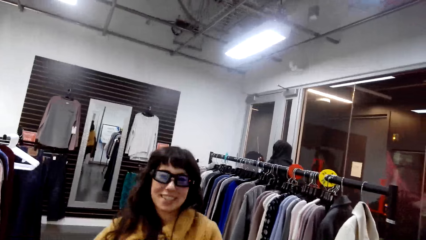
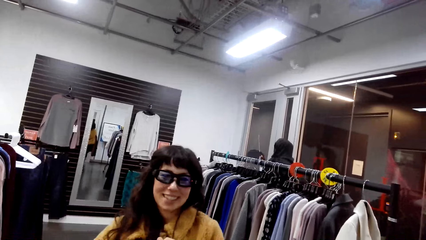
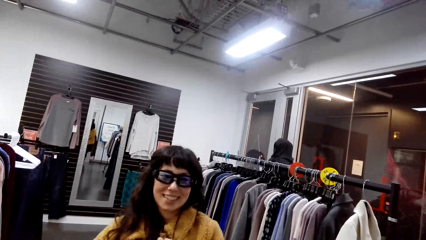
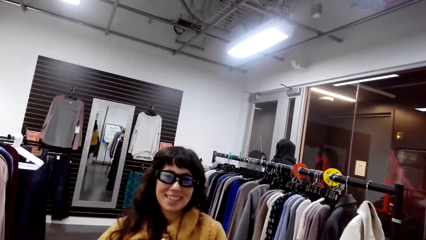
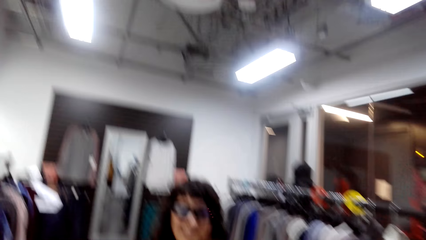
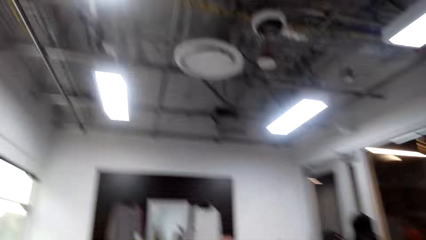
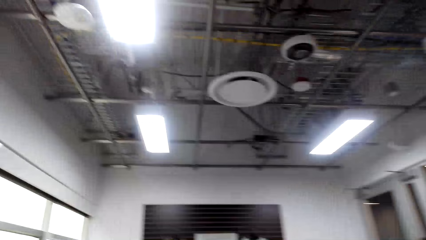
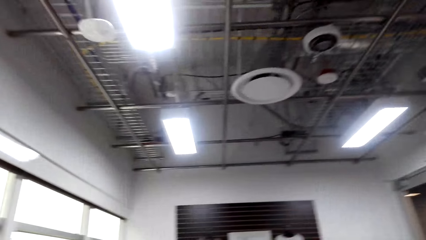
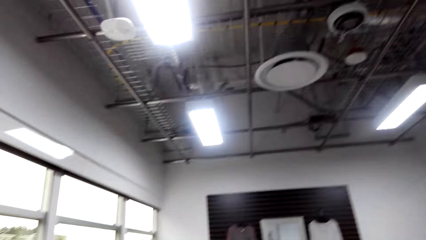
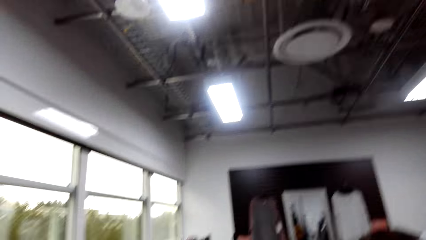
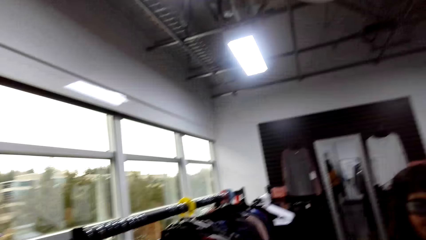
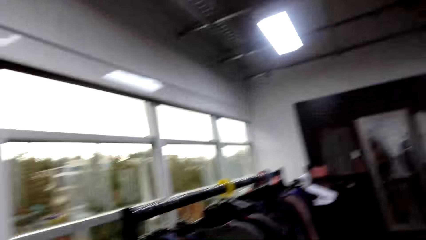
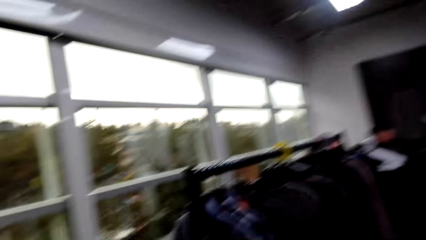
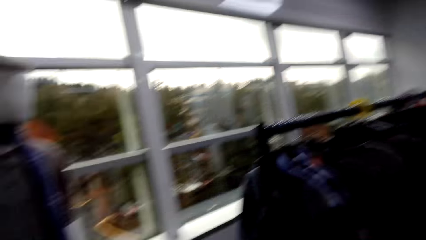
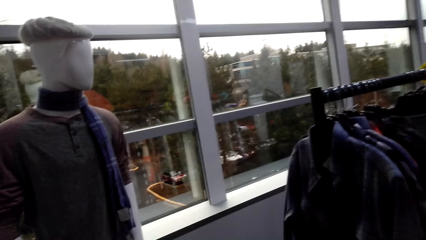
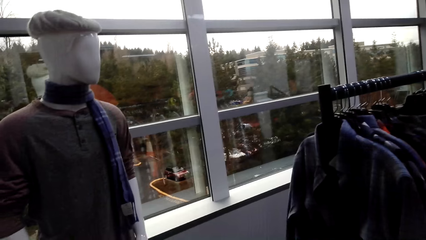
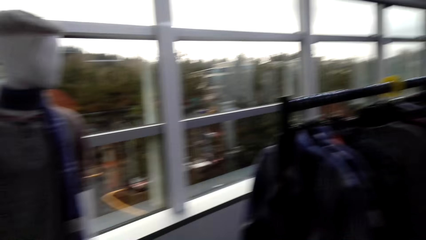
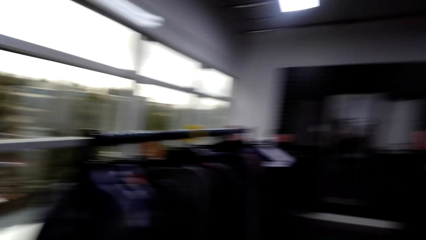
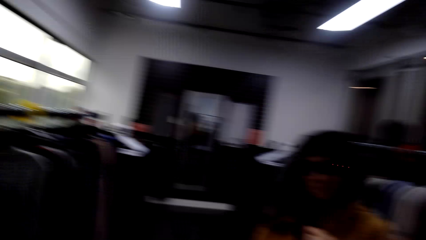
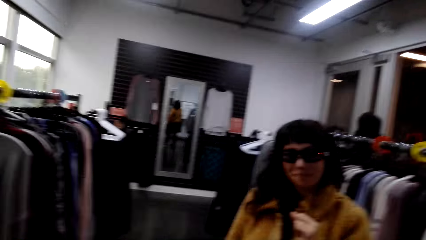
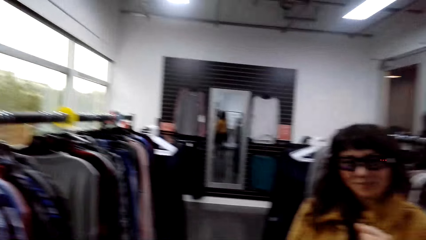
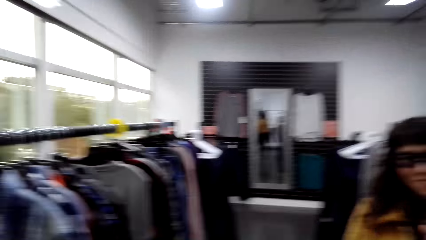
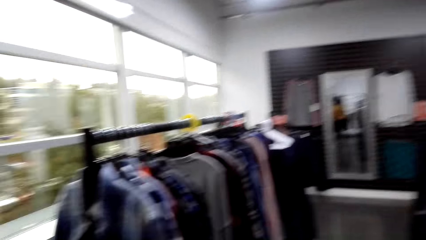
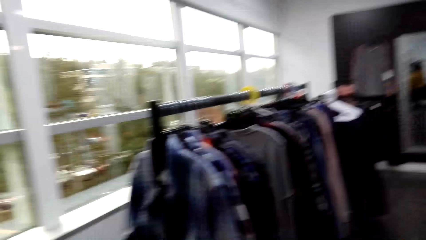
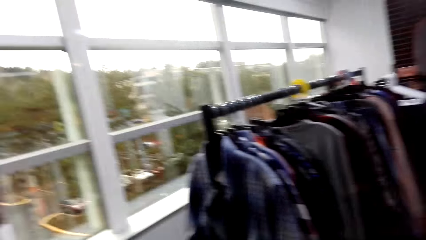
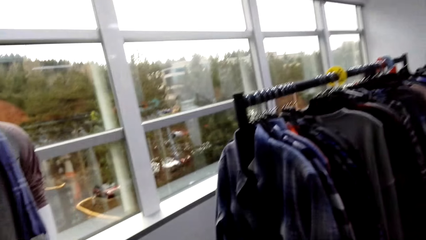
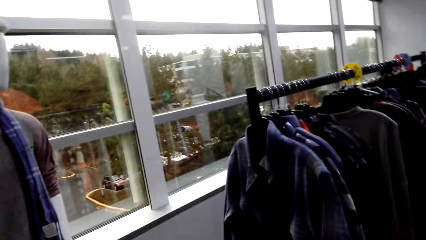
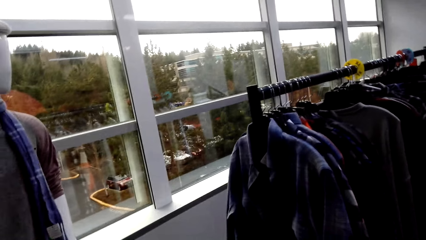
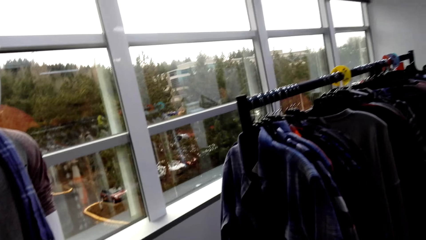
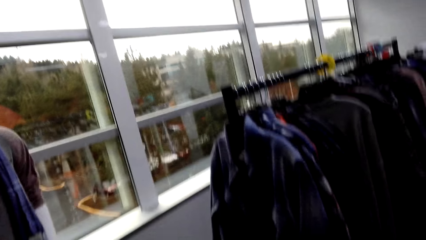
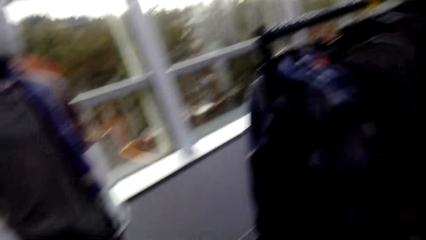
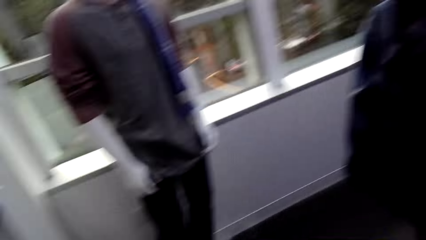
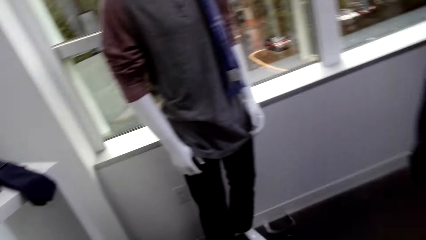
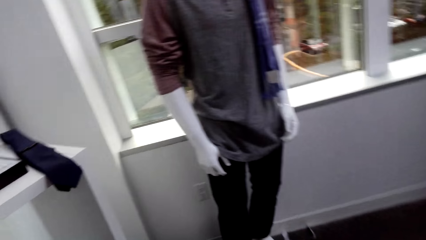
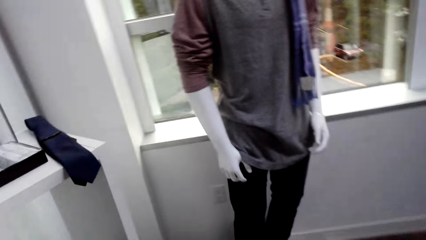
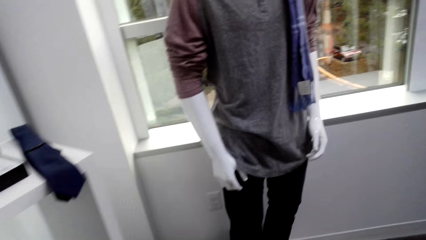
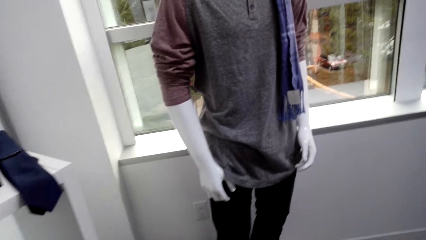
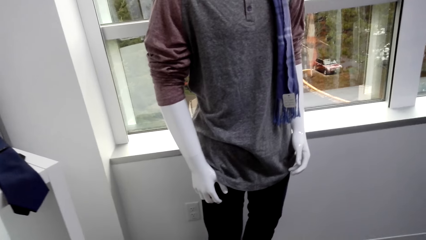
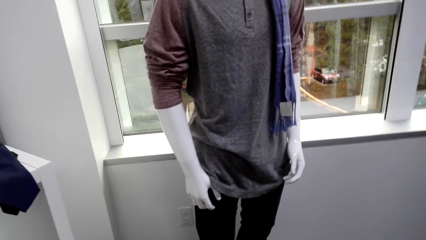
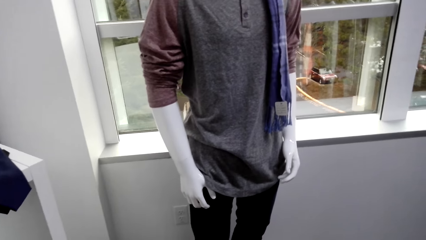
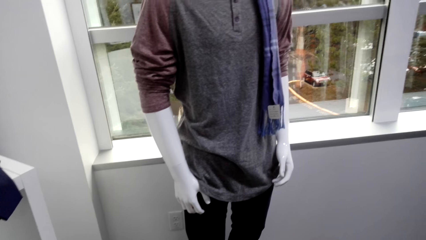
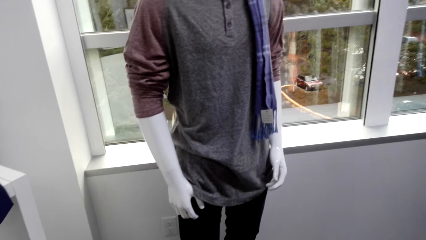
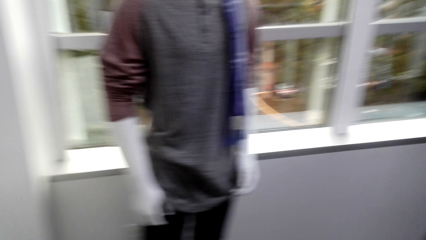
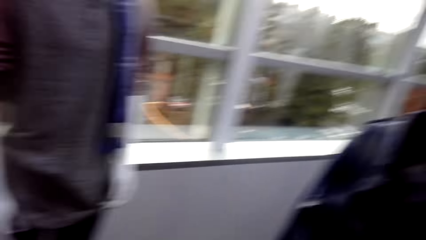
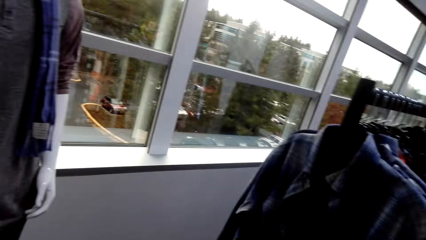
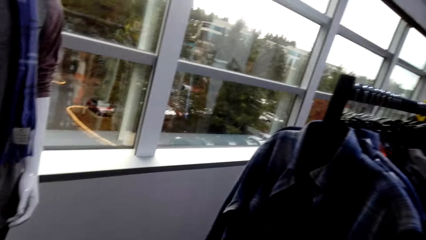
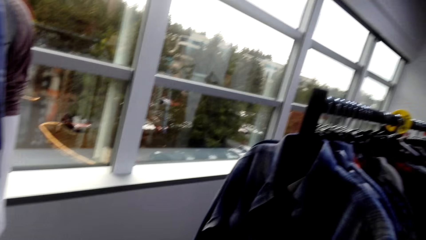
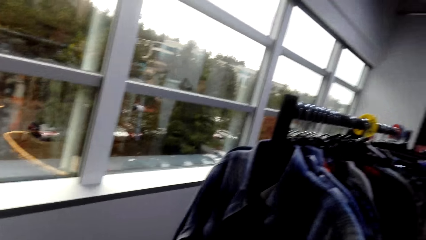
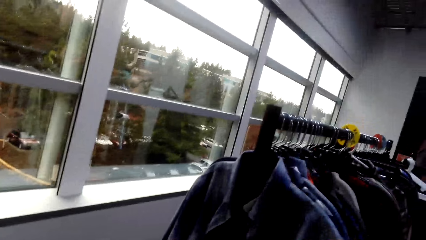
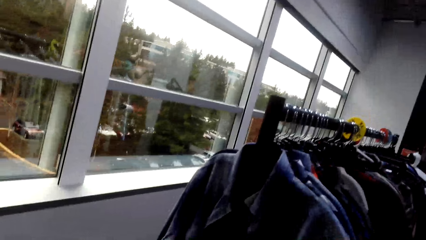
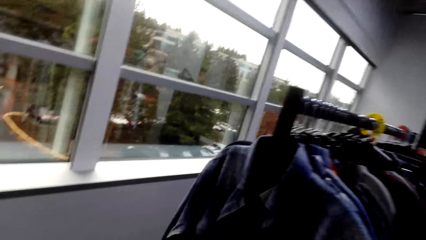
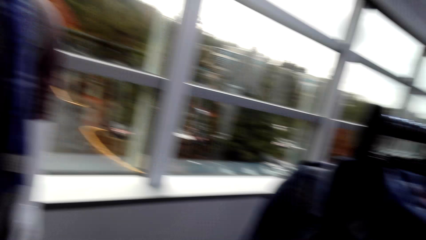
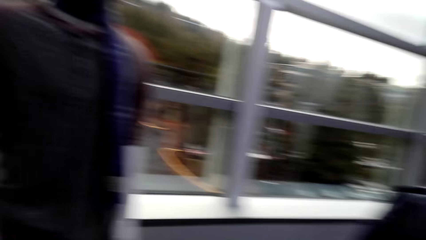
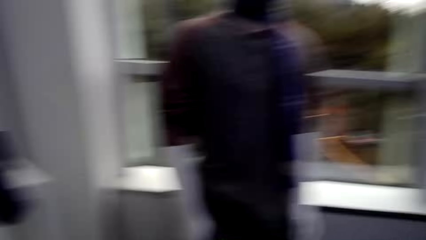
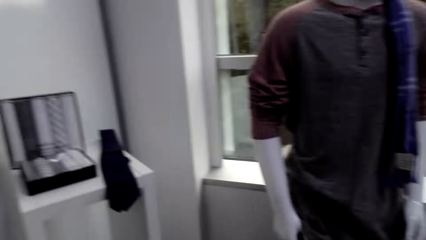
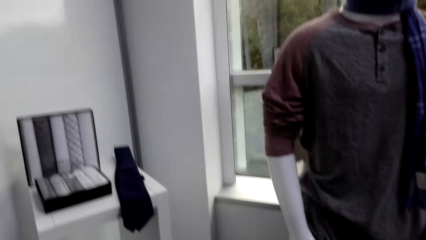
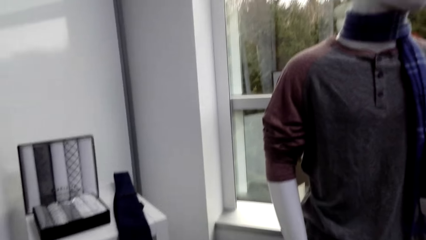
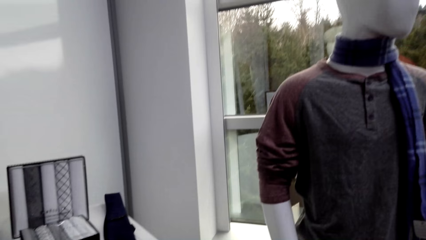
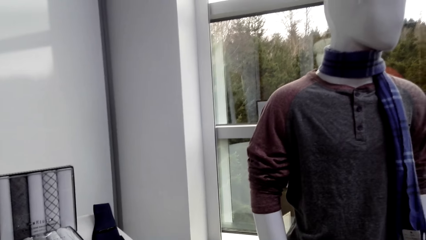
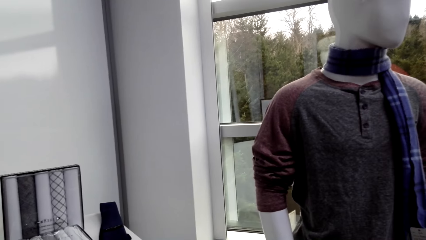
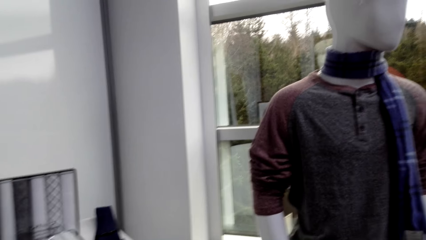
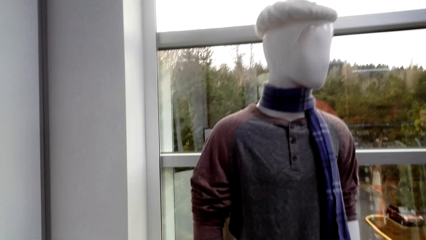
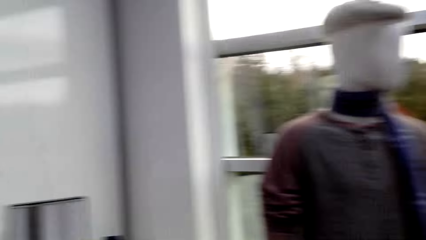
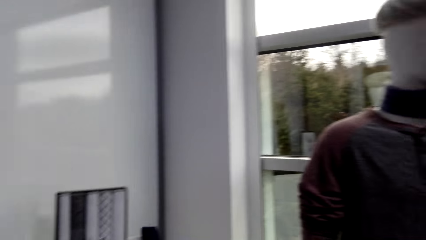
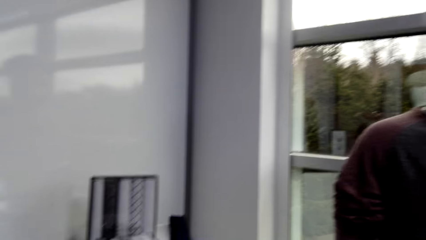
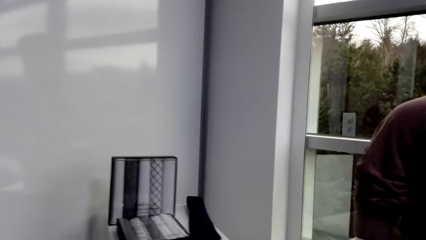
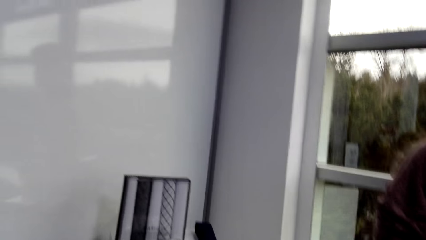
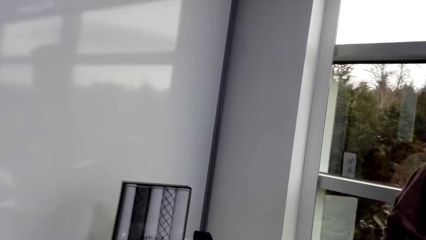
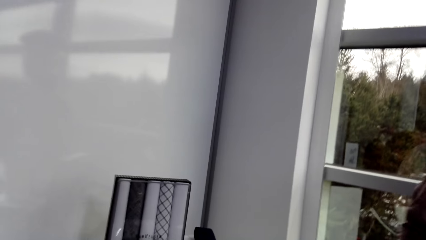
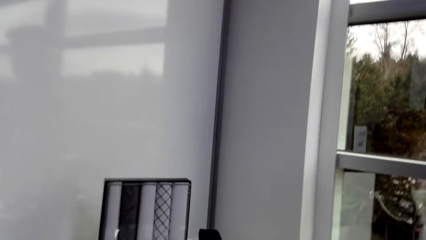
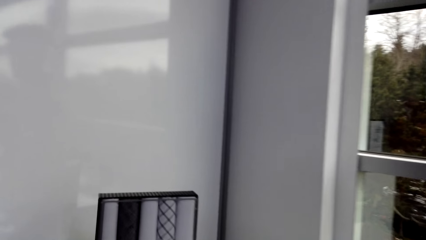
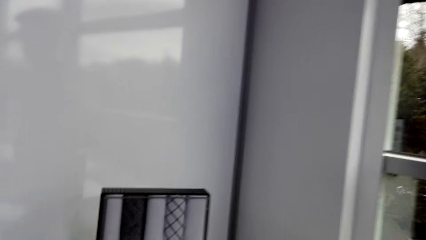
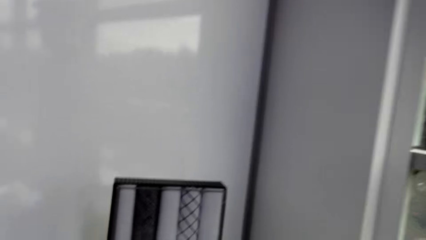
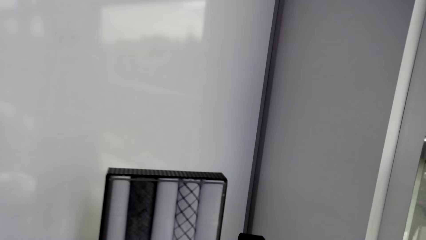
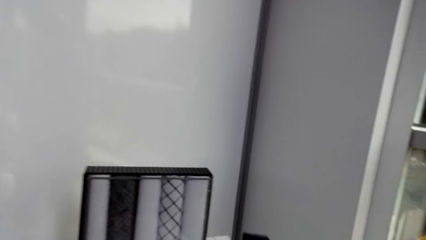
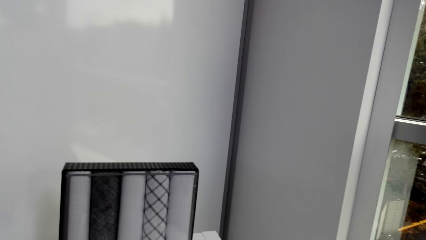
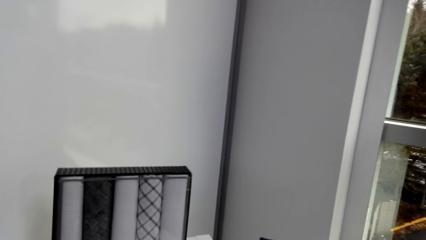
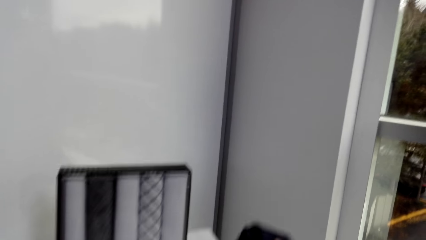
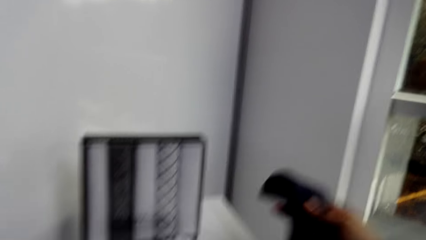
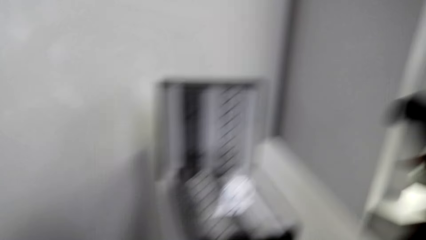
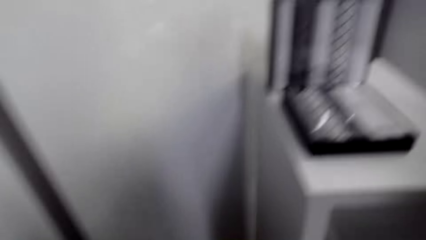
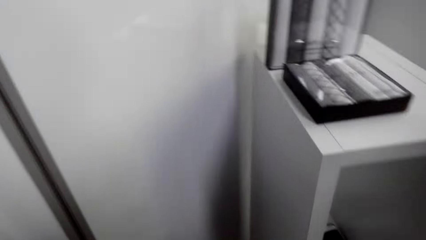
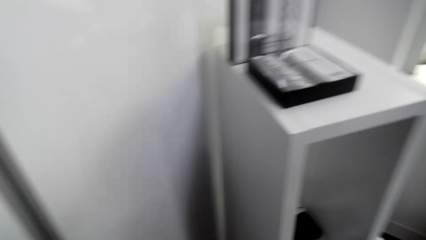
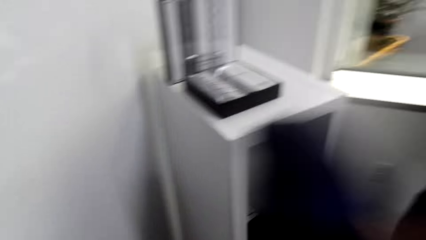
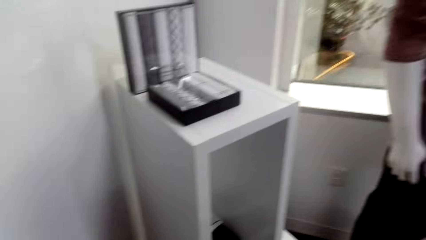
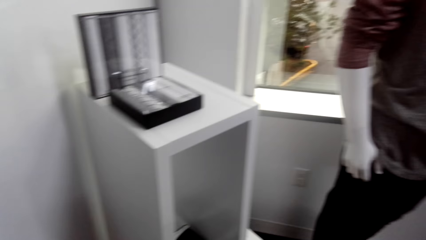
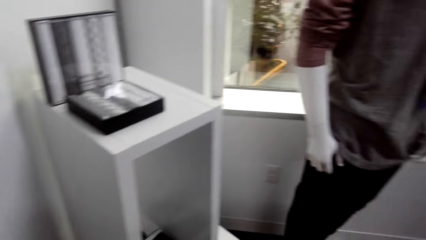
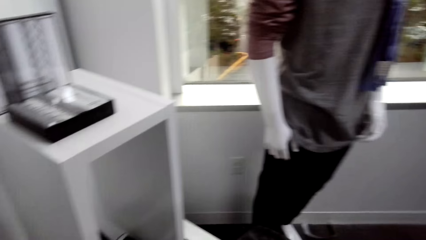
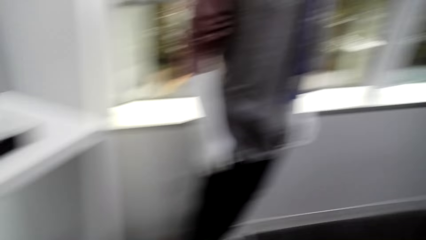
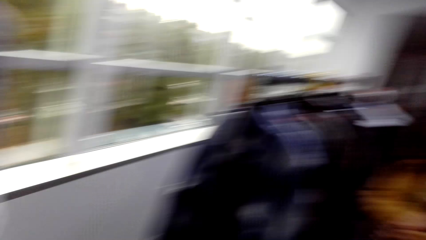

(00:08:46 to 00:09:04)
The camera wearer walks around the shop store, and picks up a tie from the shelf.
